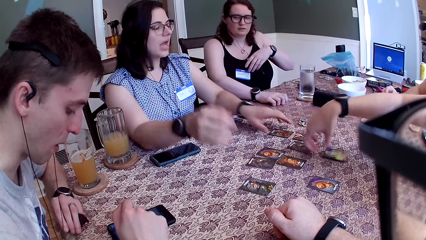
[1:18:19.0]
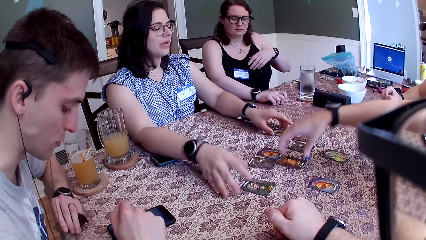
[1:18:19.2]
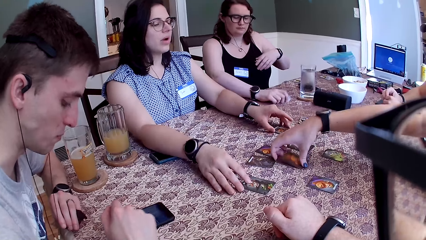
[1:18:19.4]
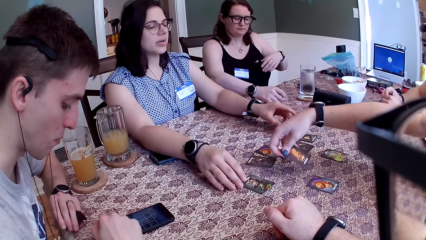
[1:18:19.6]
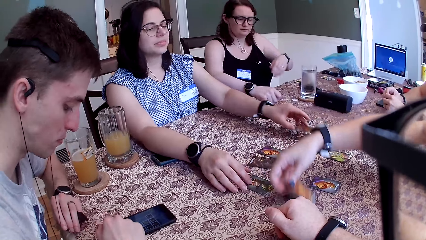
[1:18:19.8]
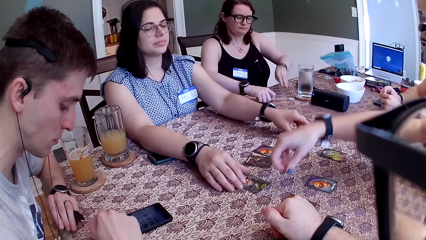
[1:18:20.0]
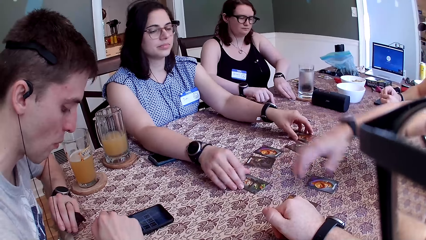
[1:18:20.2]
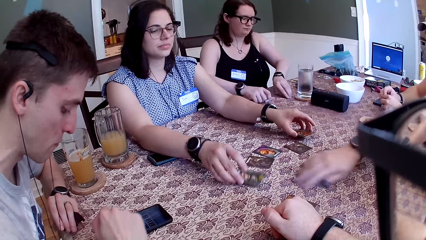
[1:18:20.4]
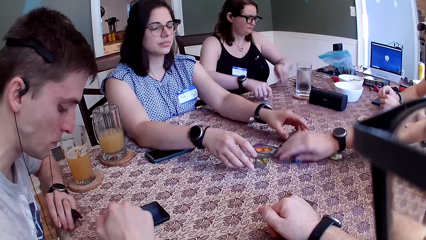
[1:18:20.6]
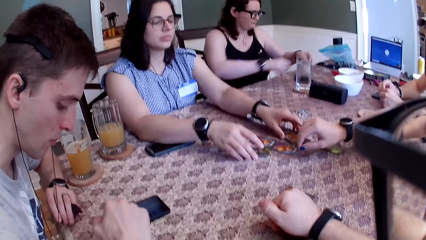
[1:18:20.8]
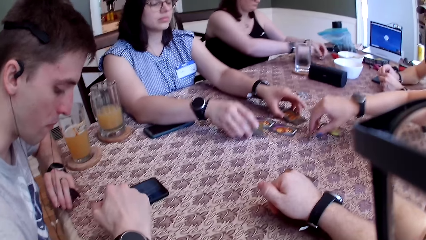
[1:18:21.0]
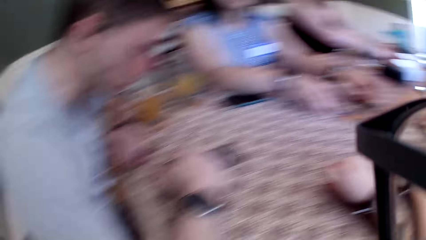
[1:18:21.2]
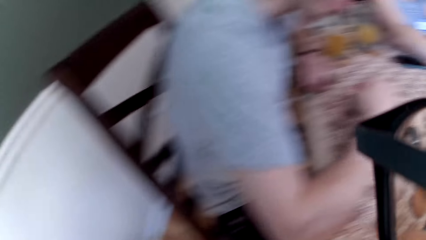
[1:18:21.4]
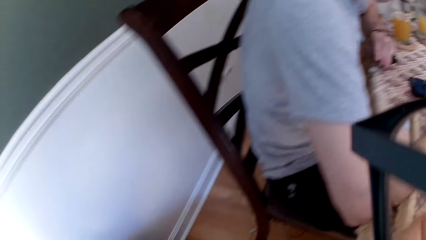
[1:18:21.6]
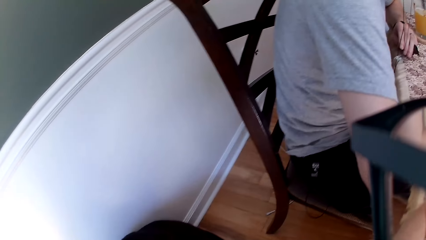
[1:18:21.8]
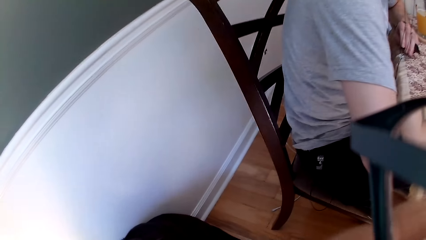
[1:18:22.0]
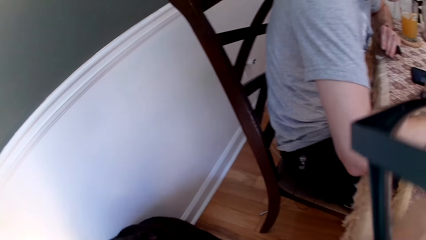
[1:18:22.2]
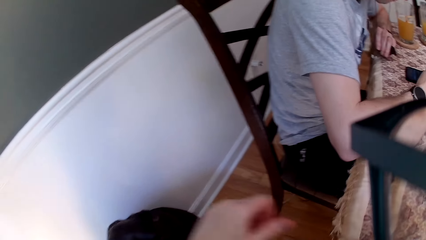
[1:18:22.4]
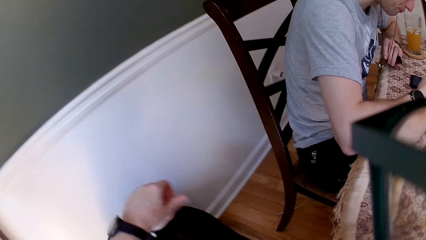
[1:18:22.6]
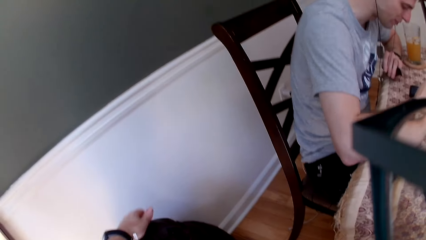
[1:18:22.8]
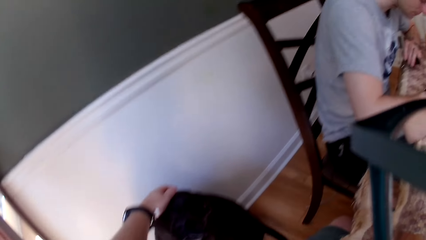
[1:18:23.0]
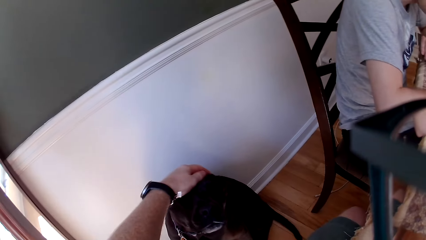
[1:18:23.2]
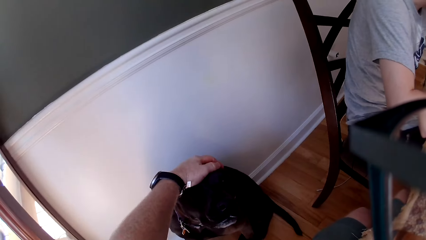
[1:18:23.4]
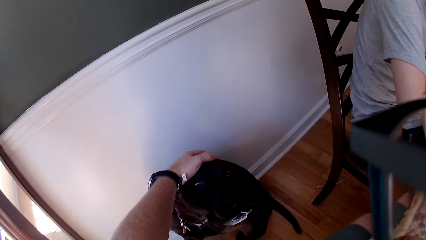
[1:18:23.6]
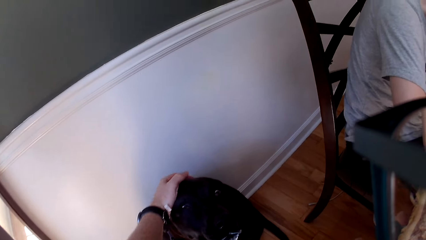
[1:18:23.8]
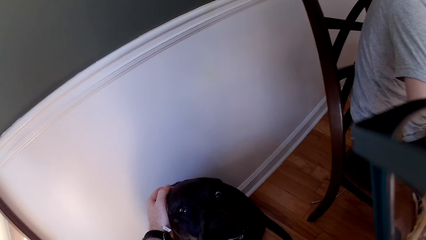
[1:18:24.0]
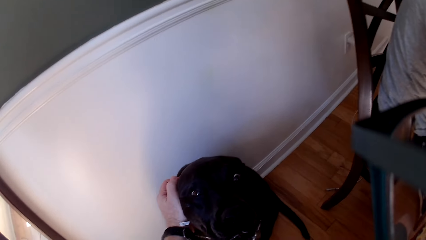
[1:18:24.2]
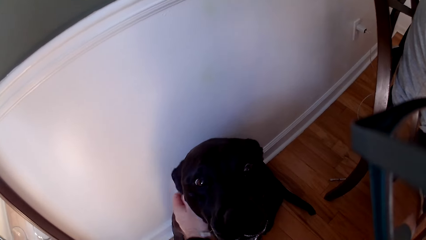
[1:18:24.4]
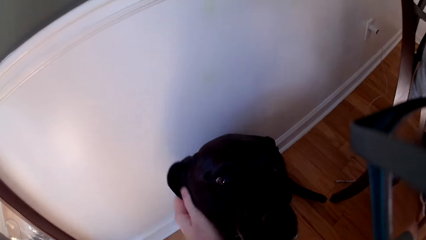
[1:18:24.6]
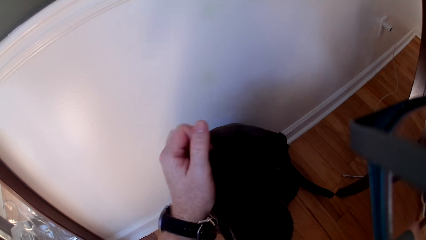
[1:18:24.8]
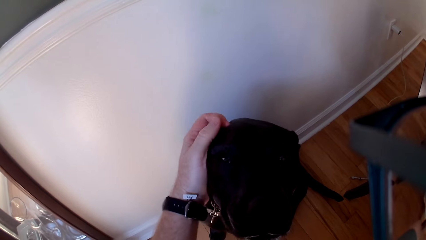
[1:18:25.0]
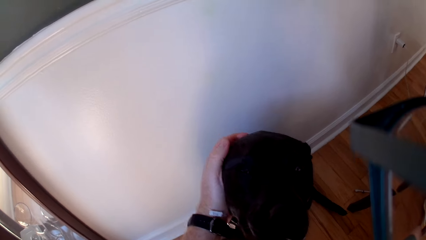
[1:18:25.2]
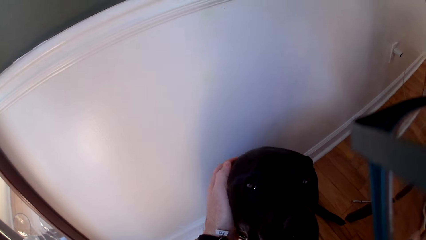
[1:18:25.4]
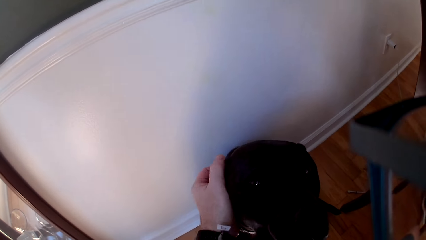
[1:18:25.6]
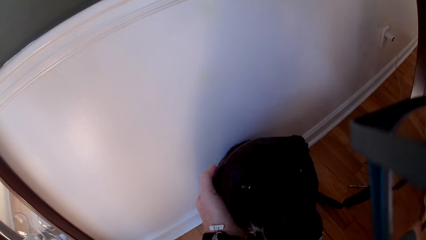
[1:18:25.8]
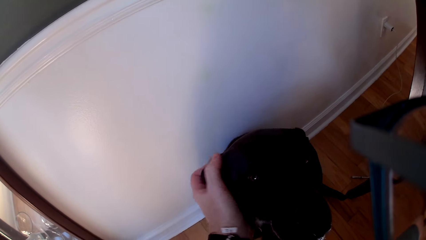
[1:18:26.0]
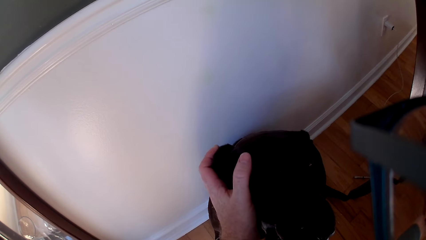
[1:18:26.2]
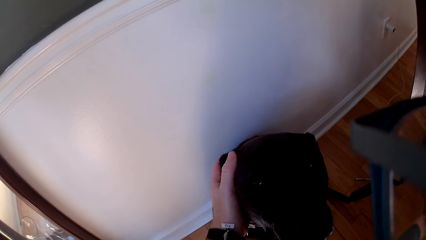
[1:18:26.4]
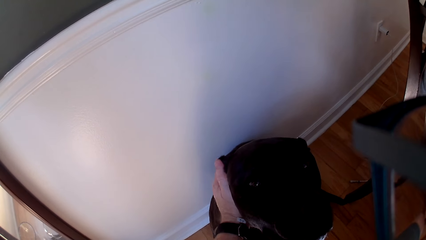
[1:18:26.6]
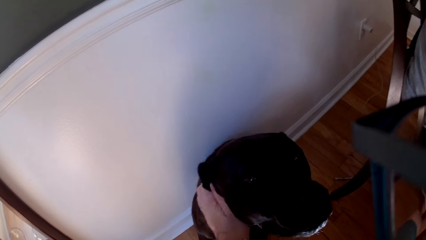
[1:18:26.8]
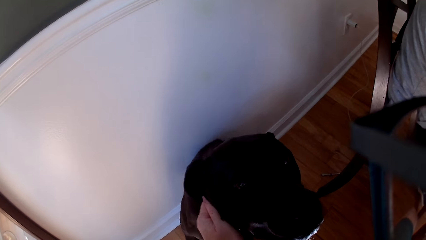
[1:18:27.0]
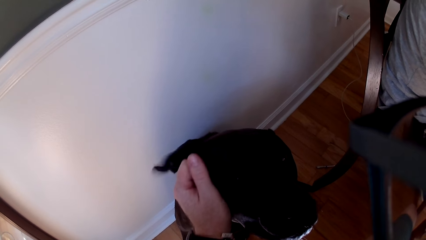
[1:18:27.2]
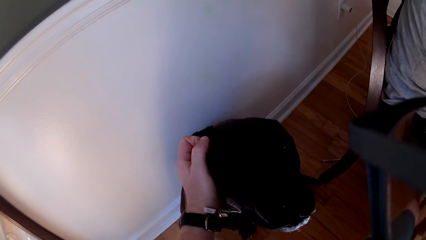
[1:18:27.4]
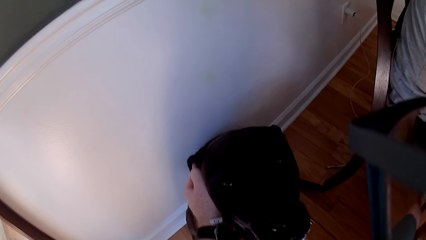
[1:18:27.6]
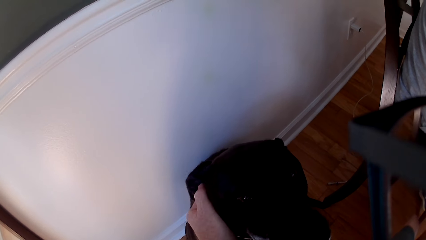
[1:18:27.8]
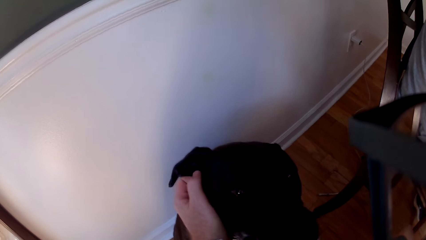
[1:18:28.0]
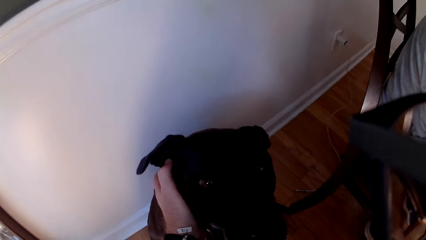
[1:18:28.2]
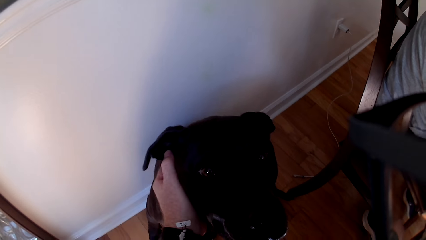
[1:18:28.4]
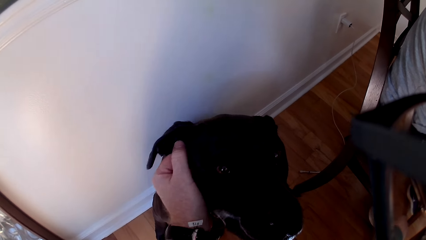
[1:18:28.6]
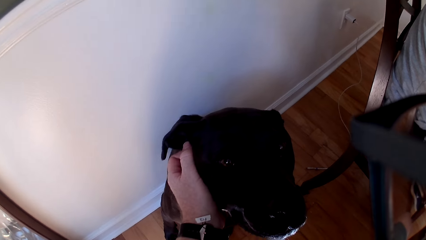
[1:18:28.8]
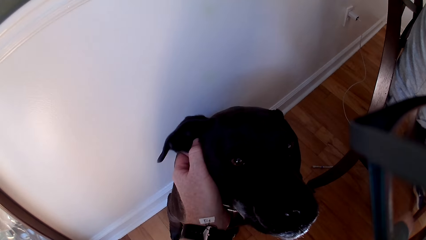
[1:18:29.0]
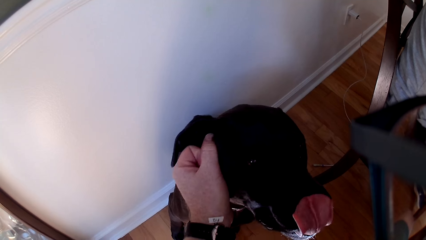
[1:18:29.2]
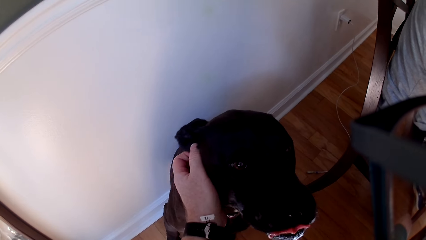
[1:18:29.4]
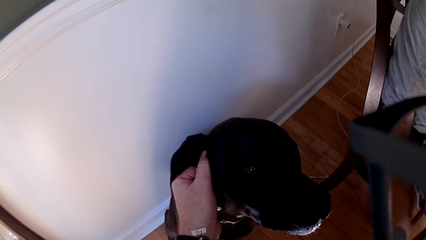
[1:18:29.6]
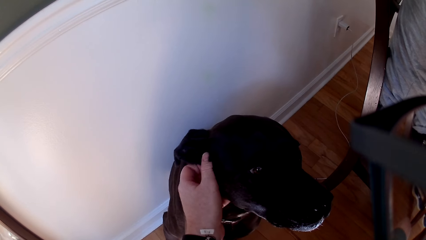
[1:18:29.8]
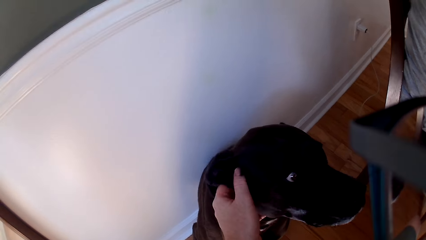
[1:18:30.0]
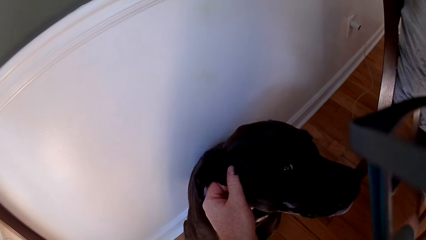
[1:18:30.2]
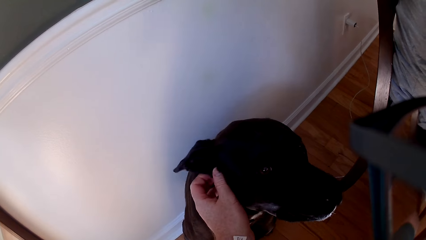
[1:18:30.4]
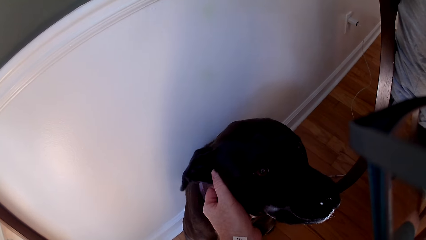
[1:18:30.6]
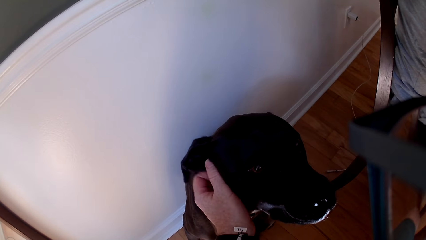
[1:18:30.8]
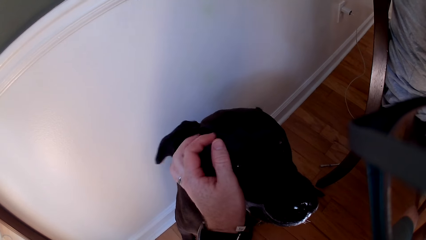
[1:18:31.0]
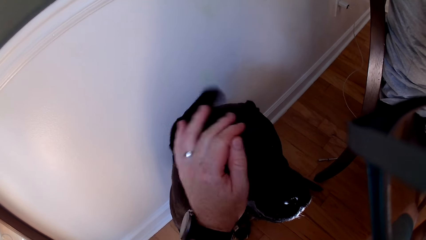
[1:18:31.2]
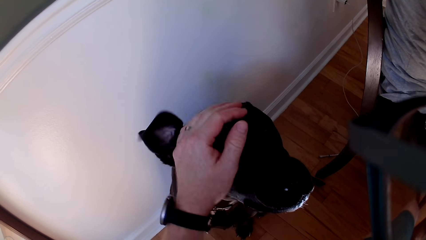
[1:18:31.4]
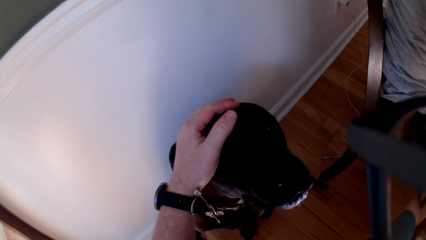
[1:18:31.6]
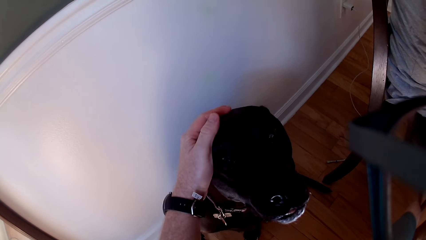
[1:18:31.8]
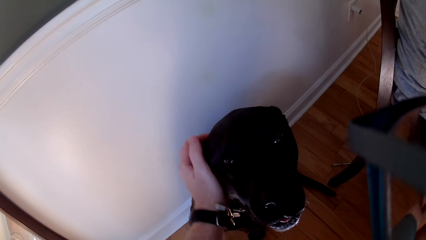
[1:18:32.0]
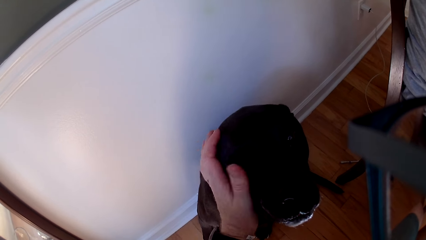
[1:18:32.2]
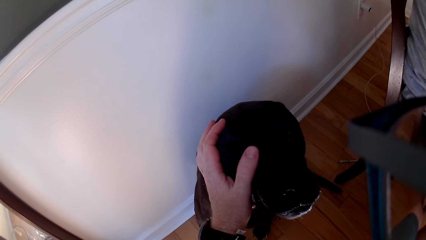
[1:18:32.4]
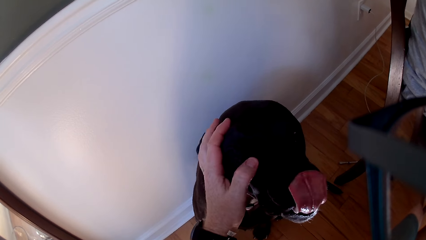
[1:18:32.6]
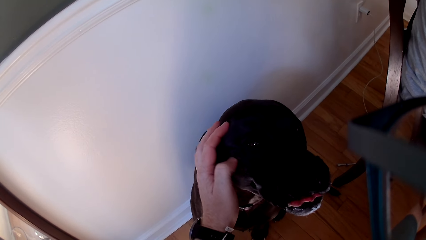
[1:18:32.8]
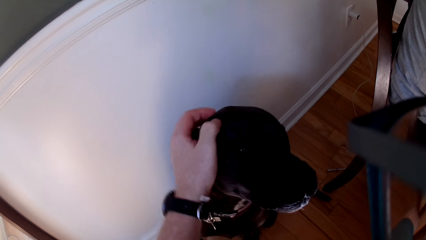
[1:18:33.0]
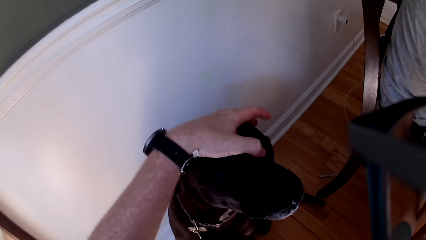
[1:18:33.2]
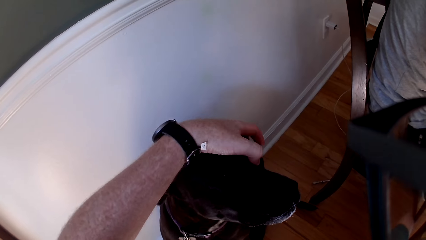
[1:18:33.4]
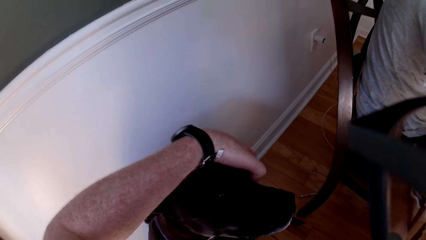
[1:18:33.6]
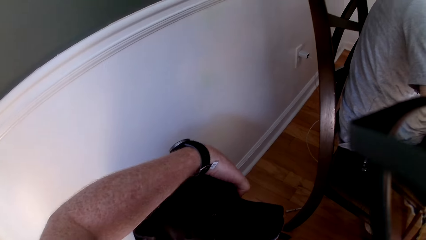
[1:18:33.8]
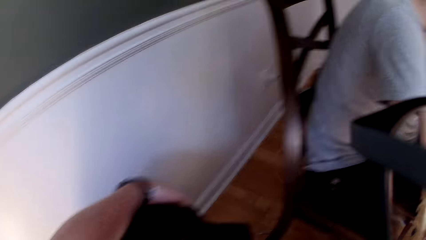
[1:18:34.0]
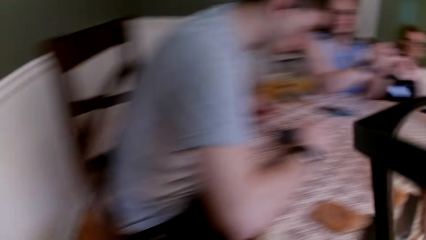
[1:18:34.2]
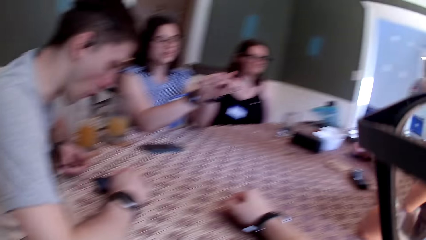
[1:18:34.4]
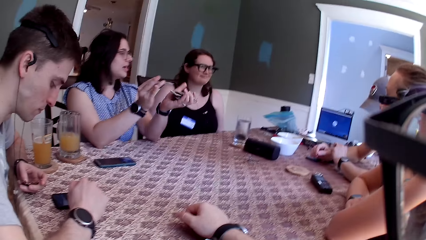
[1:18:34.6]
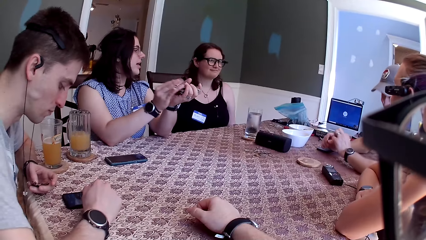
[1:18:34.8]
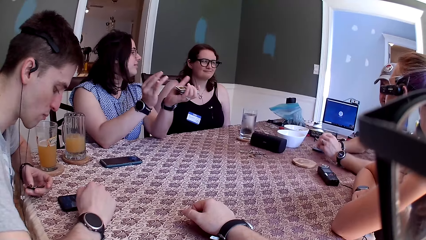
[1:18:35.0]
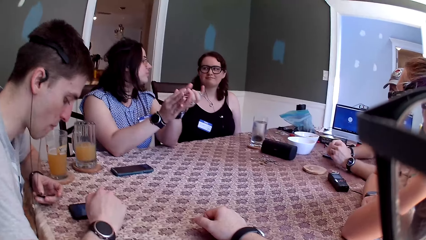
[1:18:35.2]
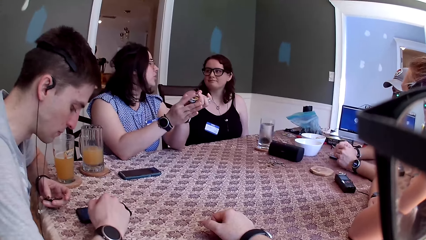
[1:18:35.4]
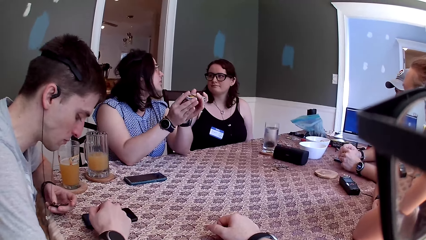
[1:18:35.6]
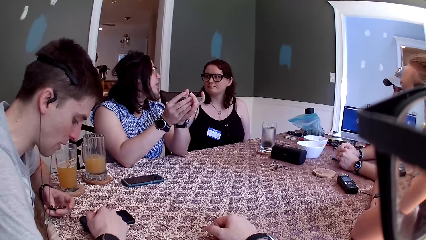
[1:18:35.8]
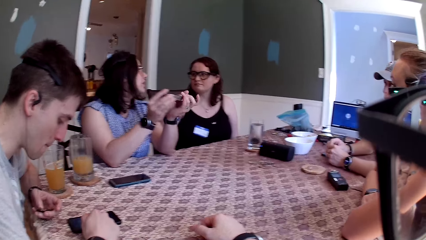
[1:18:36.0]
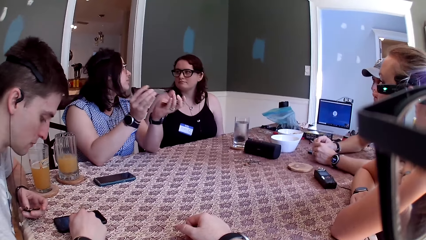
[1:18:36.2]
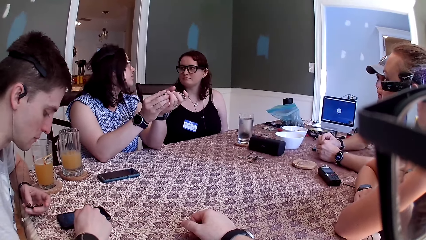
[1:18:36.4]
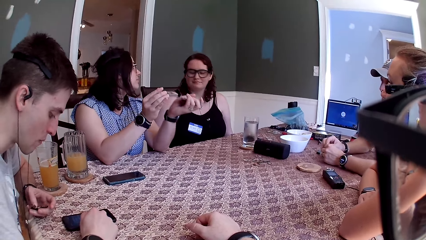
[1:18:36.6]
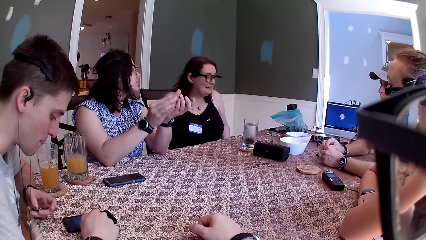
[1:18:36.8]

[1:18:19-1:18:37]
A woman picks some coins on the table with her right hand. Another woman picks some cards on the table with both hands. The camera wearer turns his head. He plays with the dog. He touches the dog with his left hand and rubs the dog with his left hand. He turns his head to the table. The second woman shuffles the cards with both hands. The second woman speaks to the first woman. A man taps a phone on the table with his right hand.
